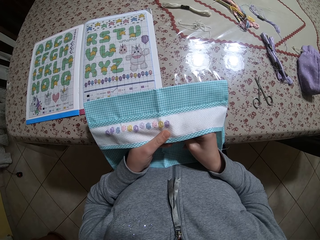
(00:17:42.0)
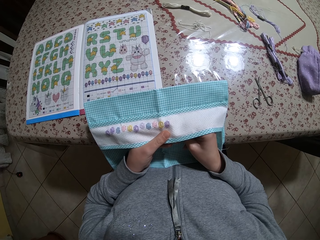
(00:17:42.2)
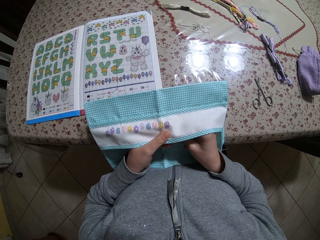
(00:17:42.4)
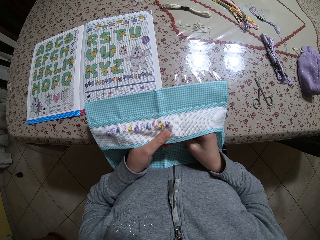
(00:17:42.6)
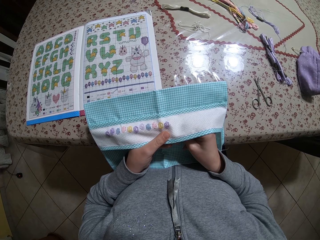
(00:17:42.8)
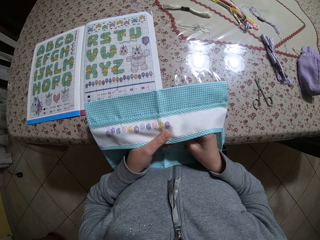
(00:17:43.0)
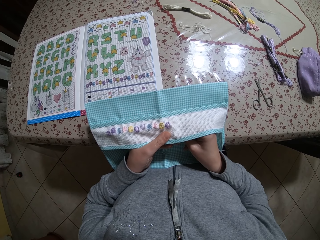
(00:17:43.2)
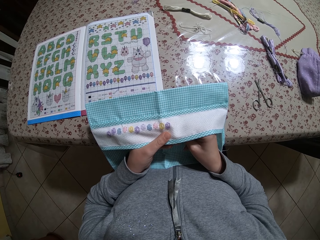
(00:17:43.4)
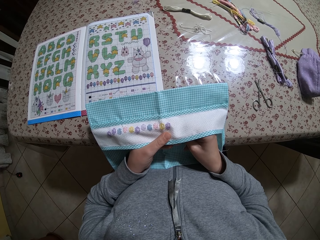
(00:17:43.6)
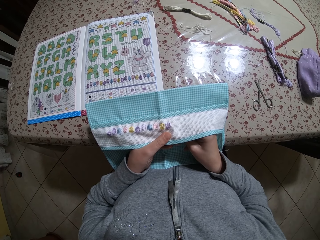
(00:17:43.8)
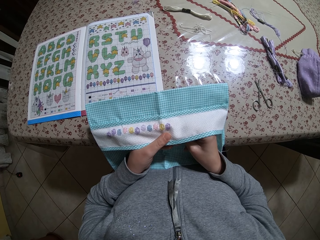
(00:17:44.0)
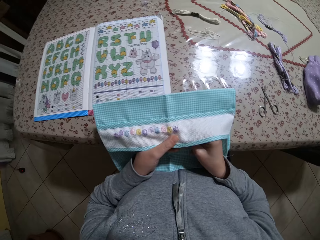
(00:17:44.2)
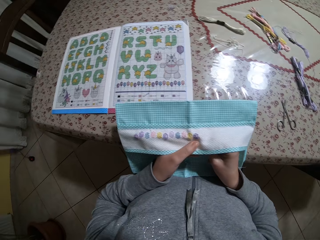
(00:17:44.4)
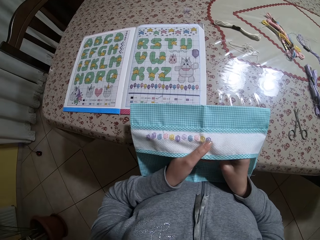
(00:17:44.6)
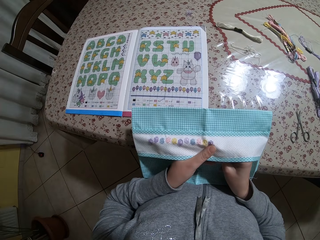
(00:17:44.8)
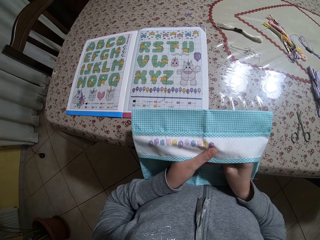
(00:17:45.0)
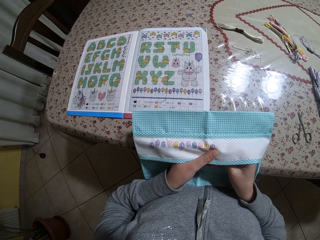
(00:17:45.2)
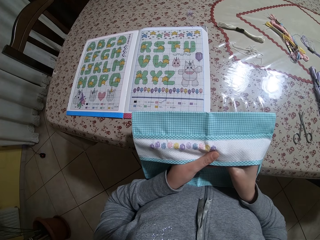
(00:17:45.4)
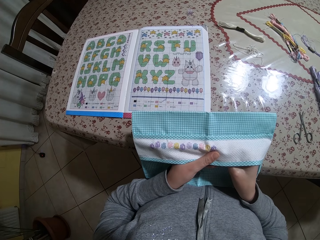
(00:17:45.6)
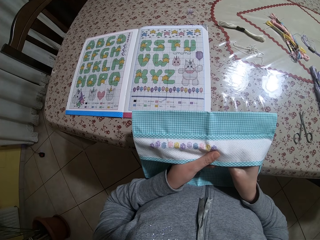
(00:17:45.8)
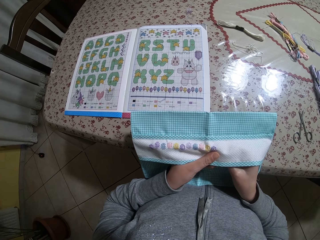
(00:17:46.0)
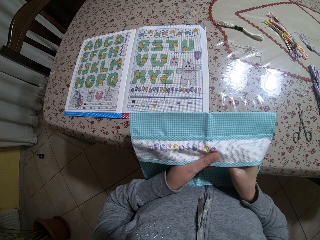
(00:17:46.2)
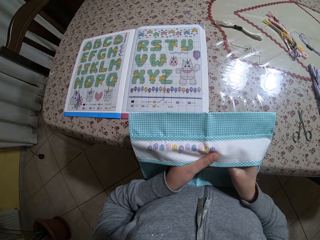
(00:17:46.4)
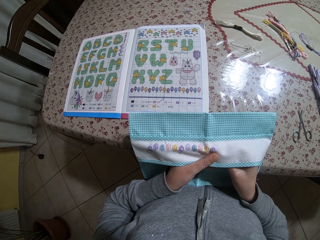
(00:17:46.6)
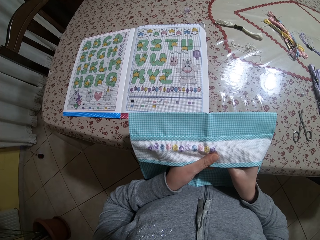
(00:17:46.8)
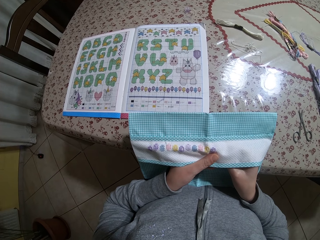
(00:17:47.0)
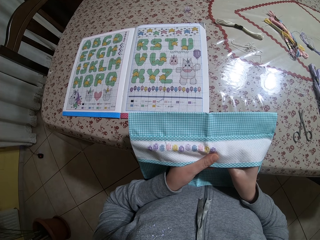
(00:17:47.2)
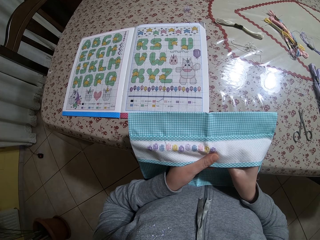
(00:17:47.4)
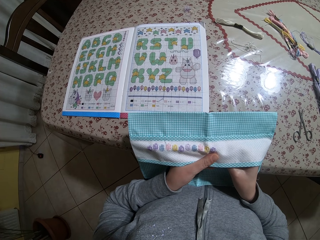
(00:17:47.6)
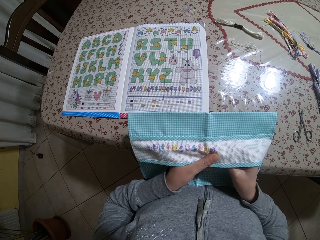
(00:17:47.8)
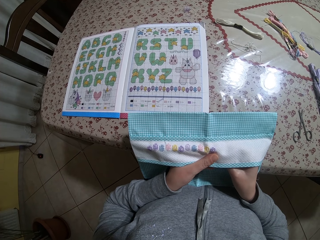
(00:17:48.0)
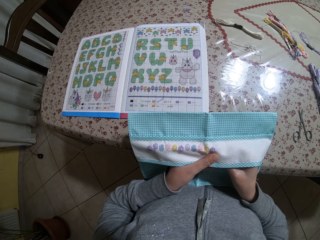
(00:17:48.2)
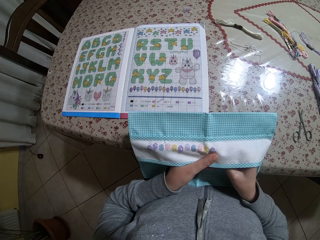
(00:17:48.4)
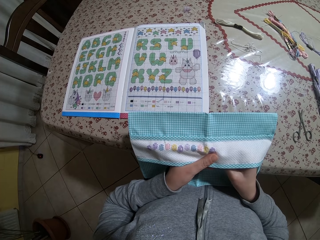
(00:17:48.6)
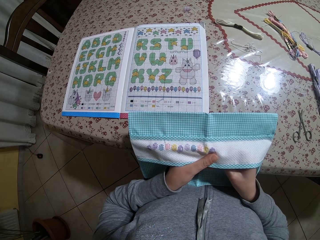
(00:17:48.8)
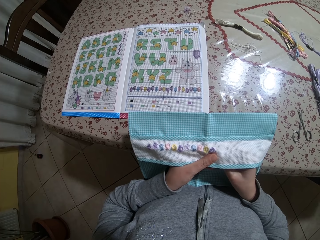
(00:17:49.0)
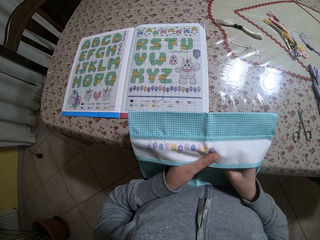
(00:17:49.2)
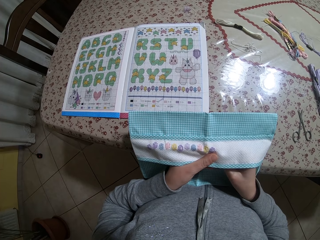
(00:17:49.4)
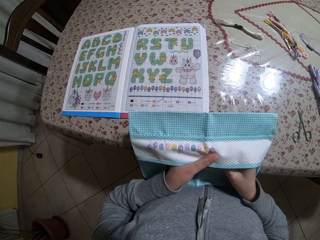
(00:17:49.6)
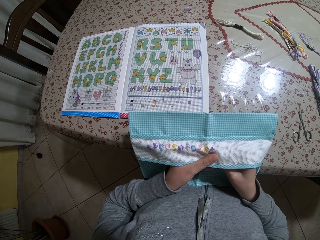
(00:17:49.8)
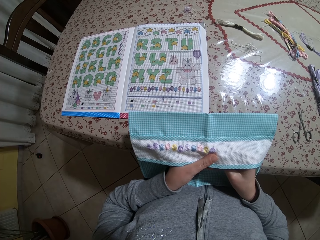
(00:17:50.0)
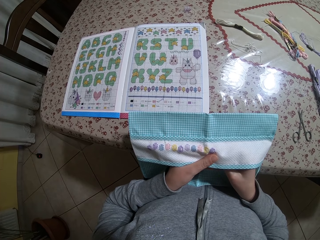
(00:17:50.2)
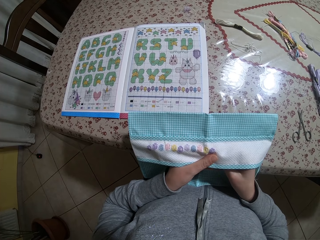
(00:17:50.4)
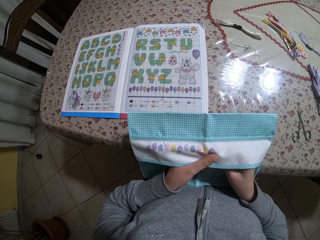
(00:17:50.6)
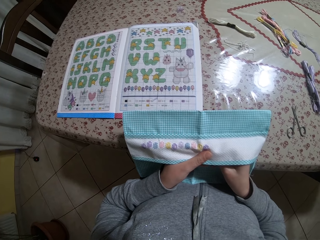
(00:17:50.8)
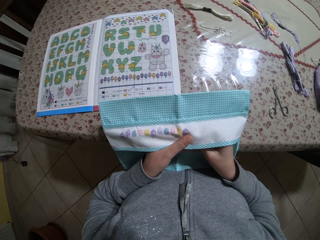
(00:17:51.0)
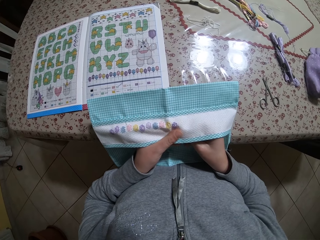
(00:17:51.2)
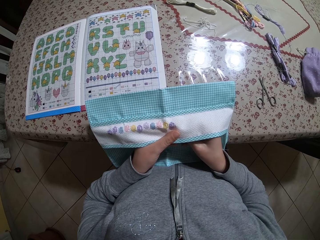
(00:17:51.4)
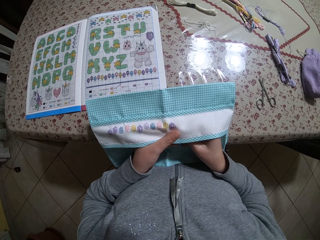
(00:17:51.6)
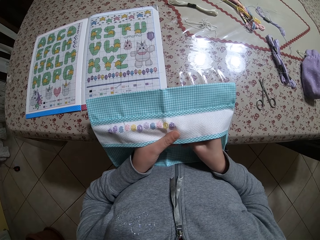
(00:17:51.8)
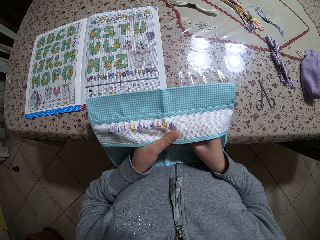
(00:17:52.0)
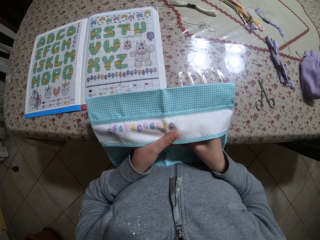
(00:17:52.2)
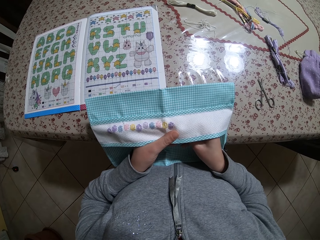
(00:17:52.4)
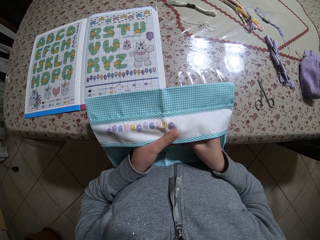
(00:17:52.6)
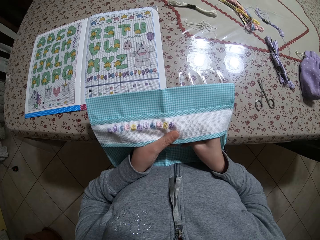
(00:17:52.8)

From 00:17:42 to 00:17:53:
The camera wearer inserts a needle on the cloth.

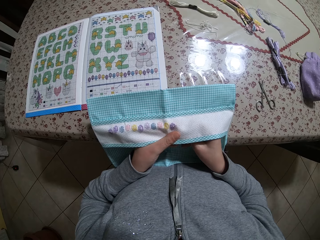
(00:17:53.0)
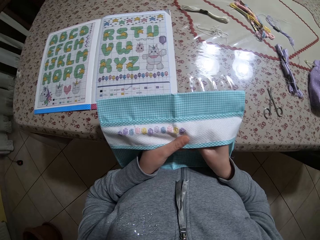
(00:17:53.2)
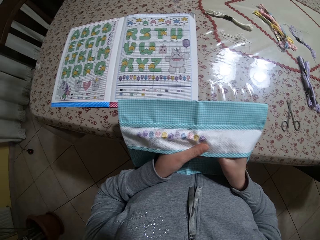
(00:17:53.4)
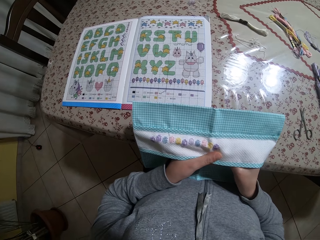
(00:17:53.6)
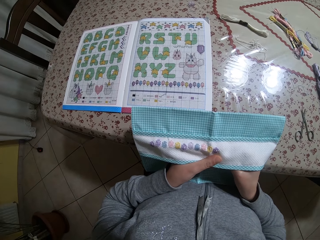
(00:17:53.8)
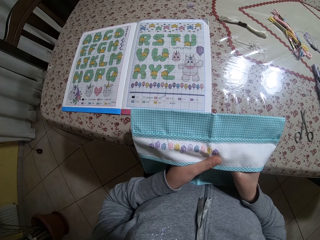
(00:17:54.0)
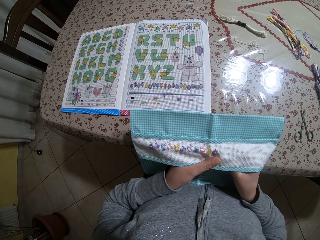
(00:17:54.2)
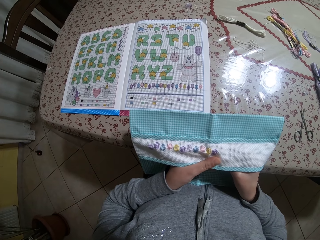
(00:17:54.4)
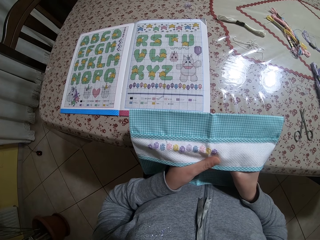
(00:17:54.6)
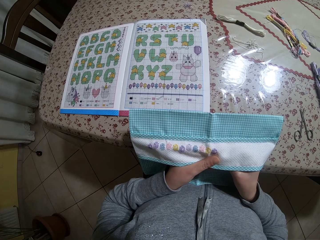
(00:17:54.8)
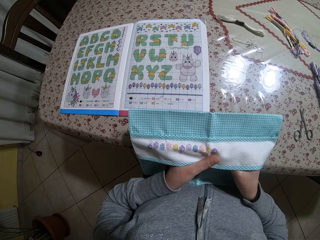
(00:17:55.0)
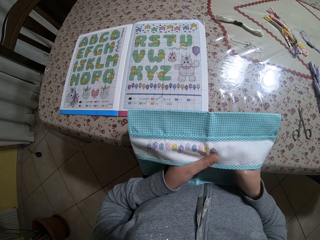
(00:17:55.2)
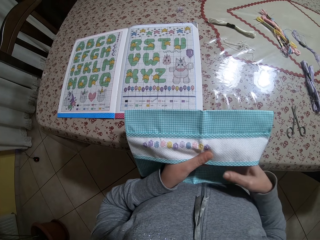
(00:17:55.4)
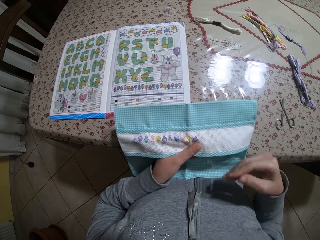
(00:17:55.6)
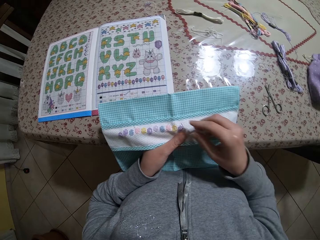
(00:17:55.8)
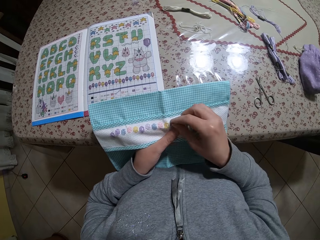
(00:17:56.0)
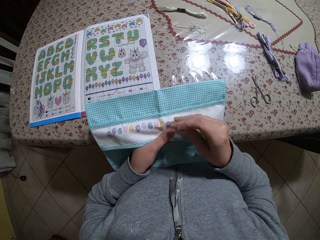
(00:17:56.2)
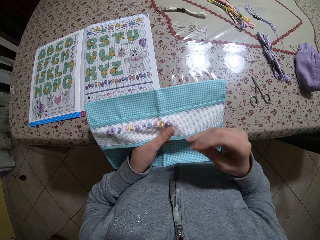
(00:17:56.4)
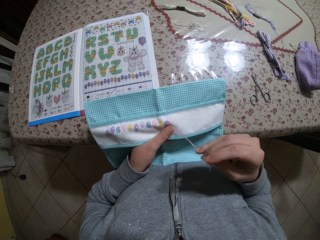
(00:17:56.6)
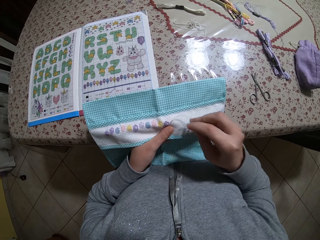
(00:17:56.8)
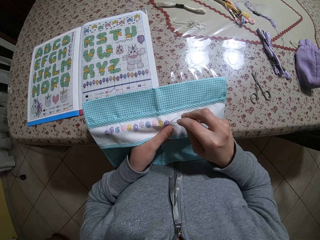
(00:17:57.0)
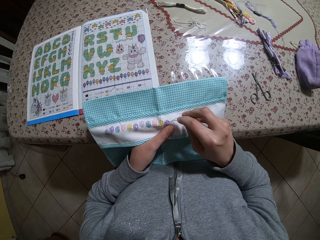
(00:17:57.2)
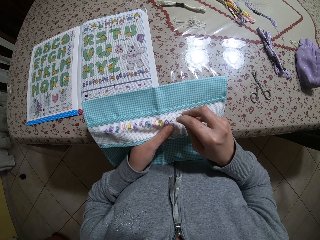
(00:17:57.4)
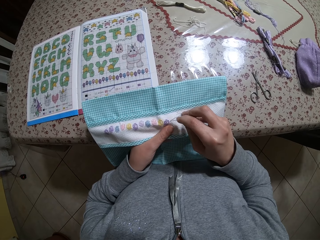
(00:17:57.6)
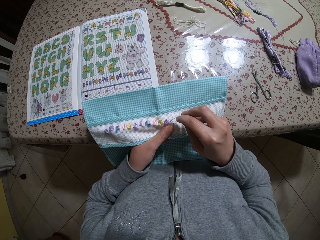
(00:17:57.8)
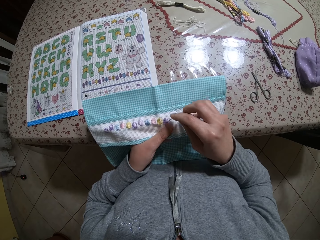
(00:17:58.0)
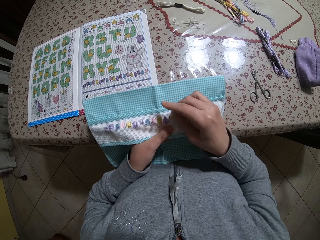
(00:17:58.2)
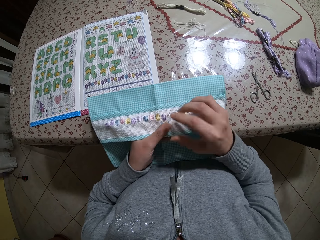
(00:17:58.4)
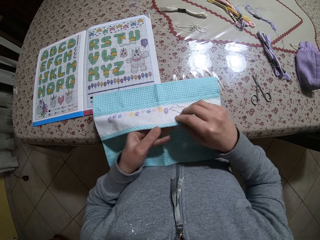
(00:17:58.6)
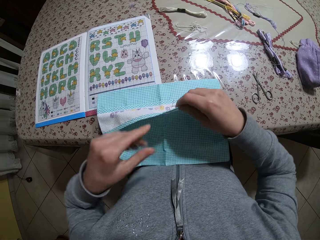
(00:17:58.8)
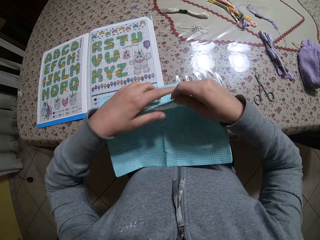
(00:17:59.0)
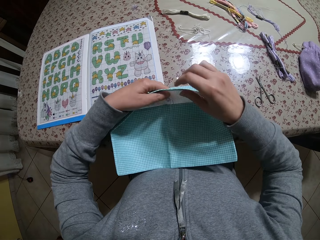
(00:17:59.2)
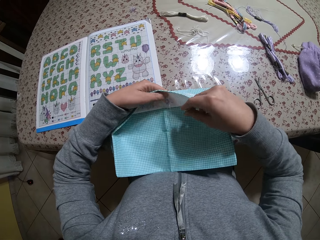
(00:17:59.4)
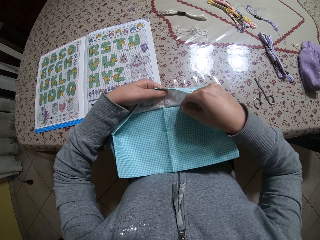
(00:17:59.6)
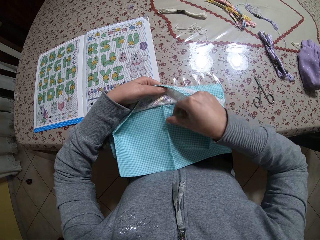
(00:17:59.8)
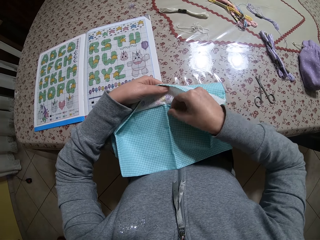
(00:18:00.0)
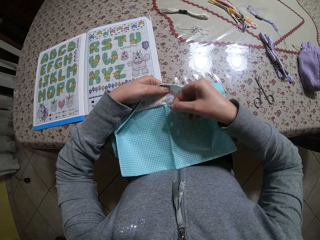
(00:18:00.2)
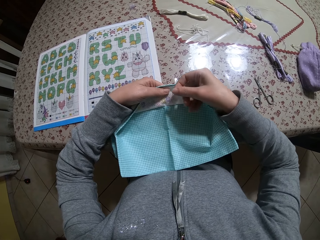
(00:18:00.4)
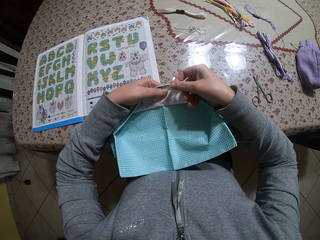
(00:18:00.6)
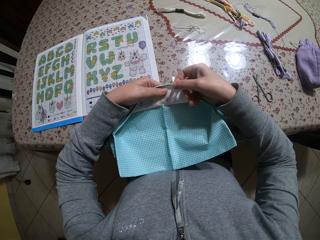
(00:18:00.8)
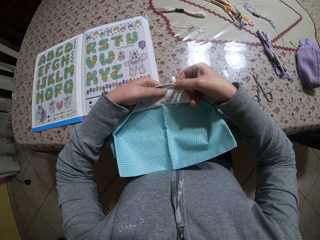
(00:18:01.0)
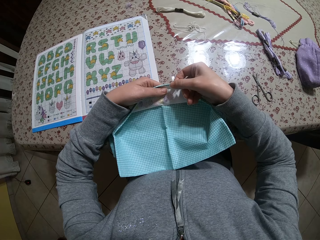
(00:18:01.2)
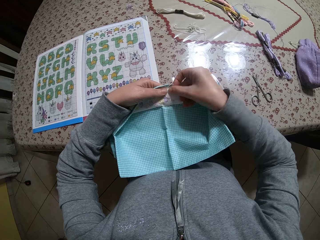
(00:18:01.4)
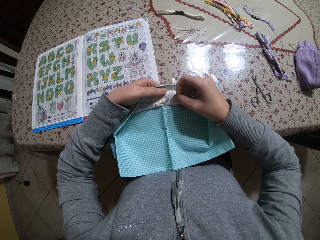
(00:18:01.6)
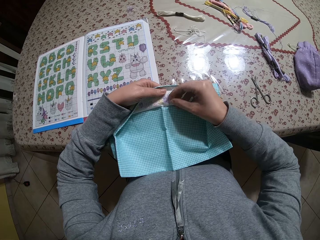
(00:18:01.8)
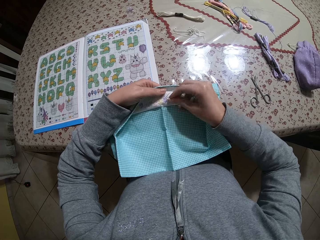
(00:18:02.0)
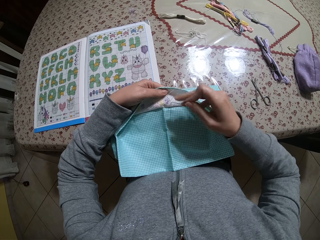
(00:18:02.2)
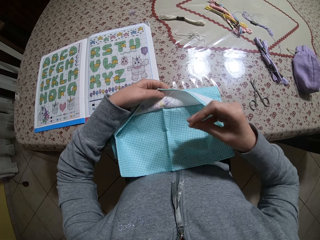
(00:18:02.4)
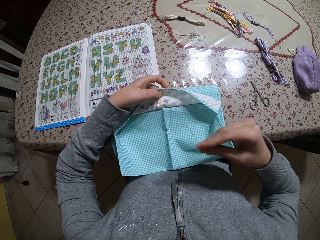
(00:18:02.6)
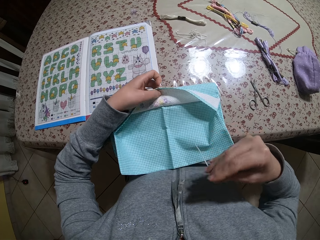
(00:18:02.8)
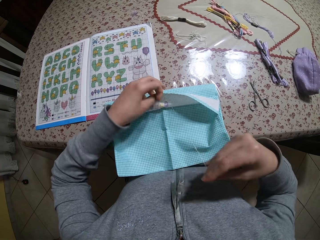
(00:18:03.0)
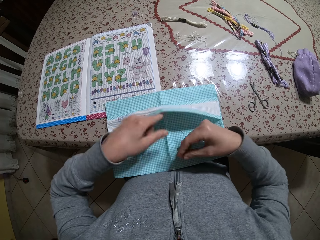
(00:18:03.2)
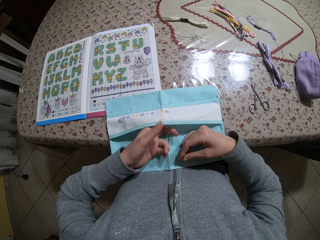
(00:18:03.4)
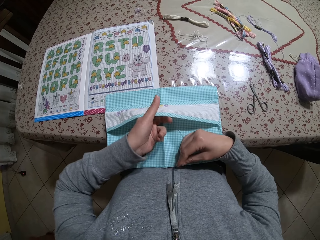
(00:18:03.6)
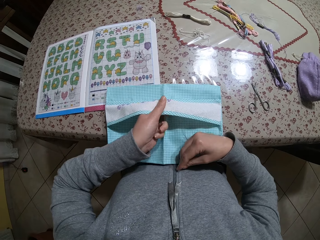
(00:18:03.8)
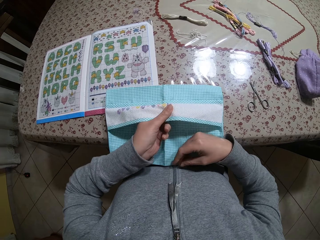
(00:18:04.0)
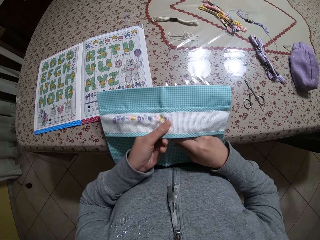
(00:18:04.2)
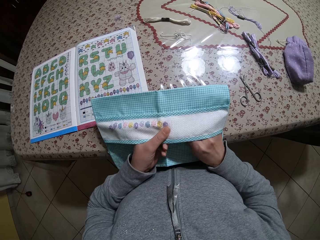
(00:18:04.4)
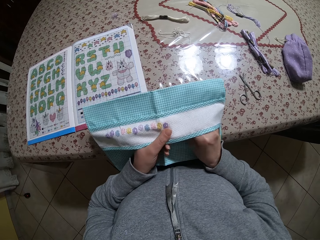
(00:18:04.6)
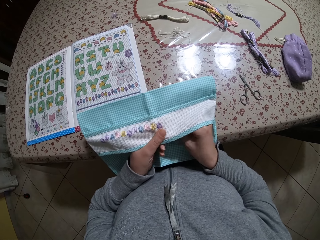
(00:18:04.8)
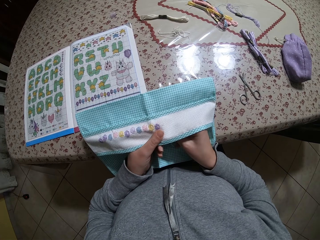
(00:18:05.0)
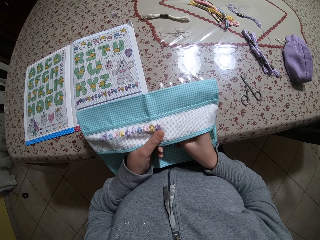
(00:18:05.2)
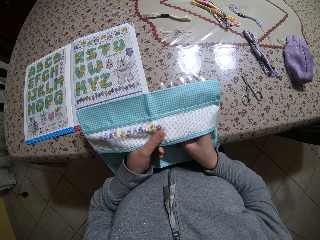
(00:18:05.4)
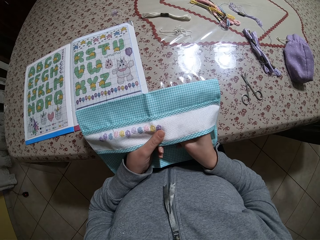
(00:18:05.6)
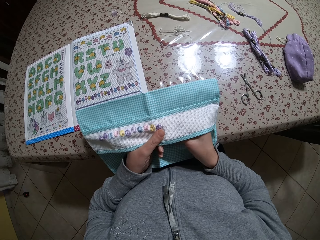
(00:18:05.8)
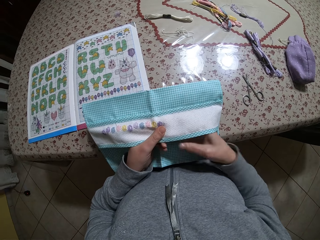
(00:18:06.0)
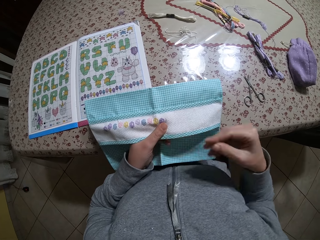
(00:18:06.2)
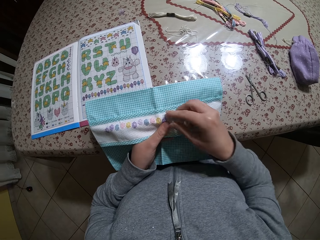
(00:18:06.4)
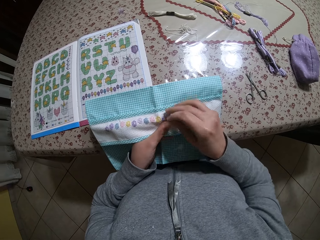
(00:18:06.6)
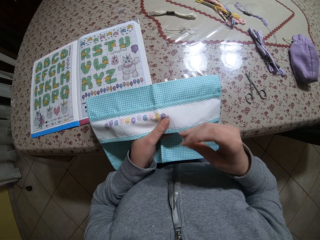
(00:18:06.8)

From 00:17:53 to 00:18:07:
The camera wearer embroiders a fabric on his right hand with a needle in his right hand. He pulls the needle. He inserts the needle on the cloth. He pulls the needle.
